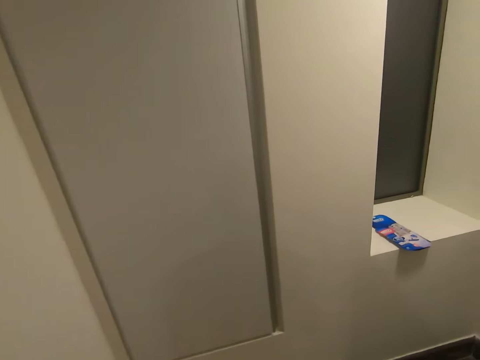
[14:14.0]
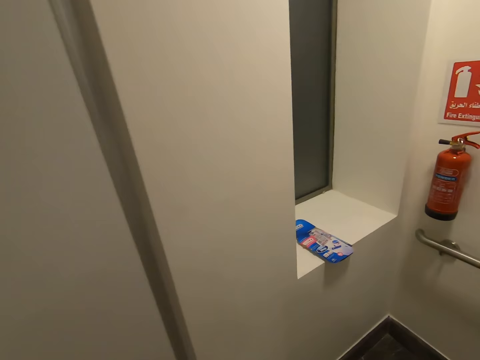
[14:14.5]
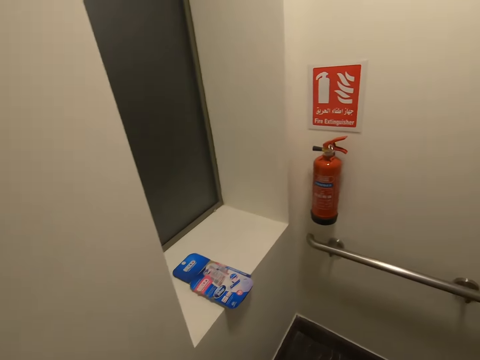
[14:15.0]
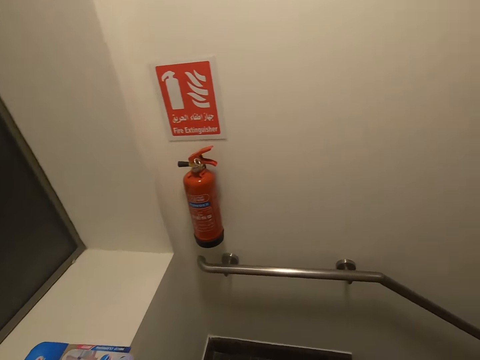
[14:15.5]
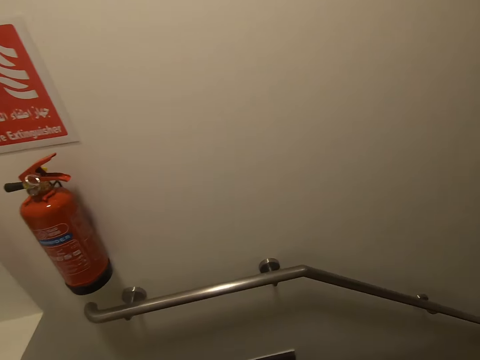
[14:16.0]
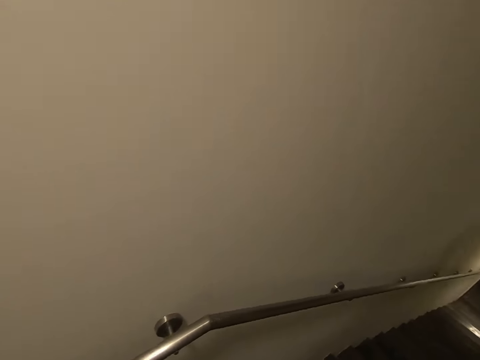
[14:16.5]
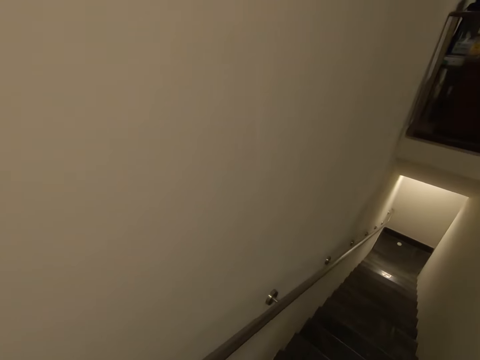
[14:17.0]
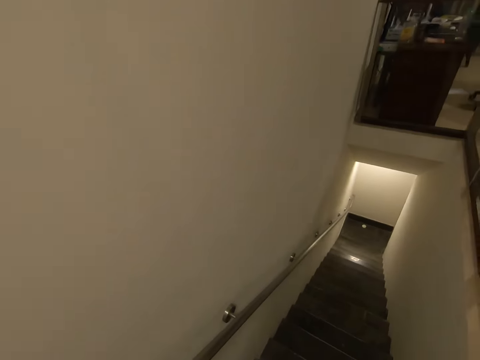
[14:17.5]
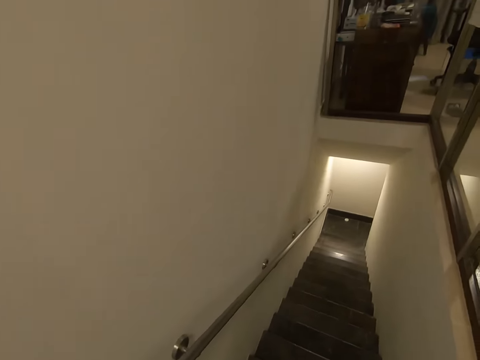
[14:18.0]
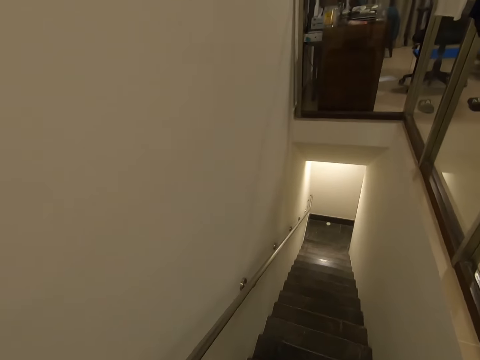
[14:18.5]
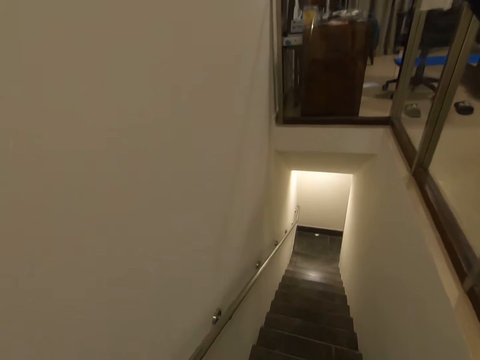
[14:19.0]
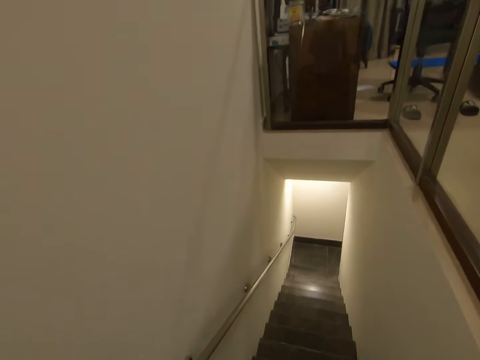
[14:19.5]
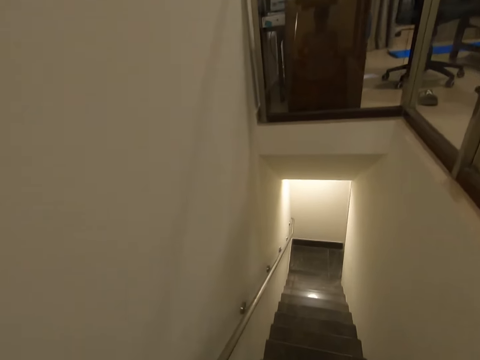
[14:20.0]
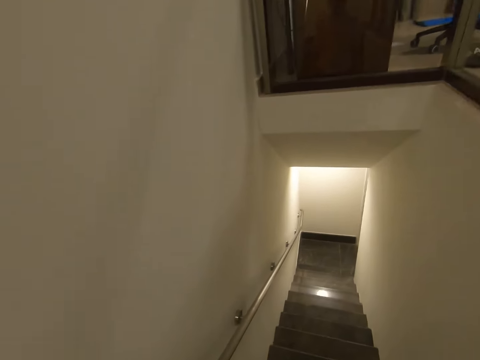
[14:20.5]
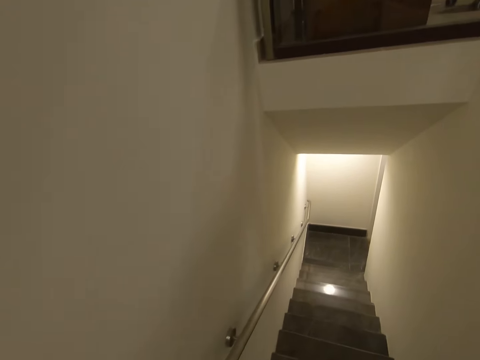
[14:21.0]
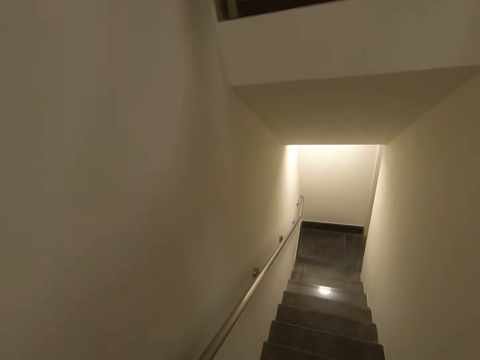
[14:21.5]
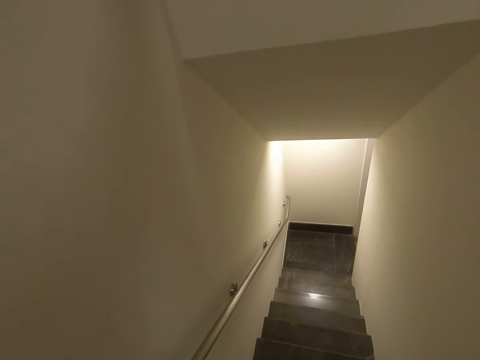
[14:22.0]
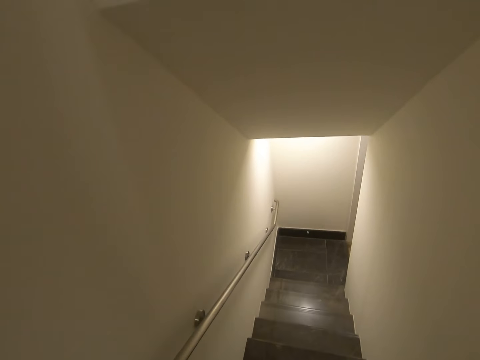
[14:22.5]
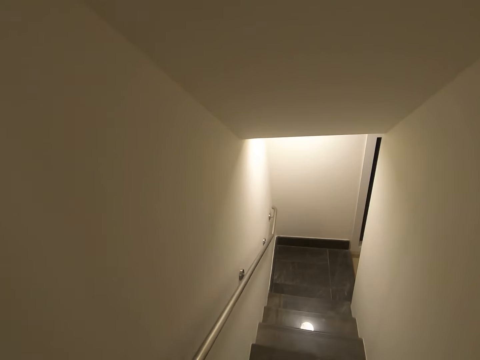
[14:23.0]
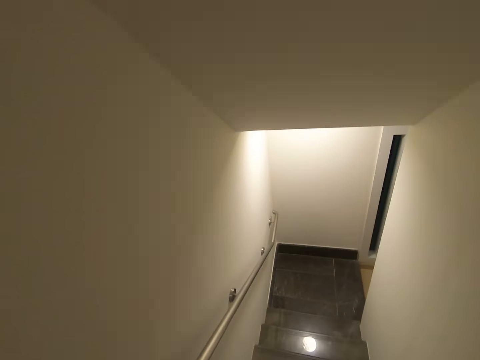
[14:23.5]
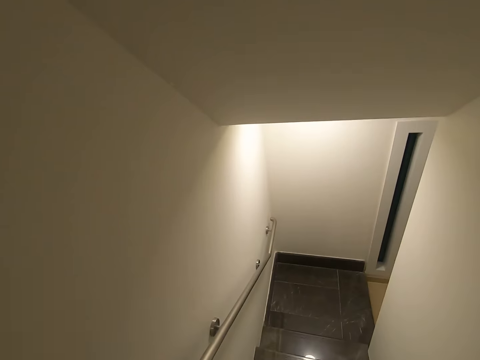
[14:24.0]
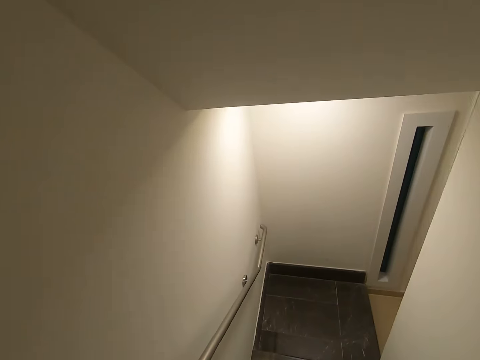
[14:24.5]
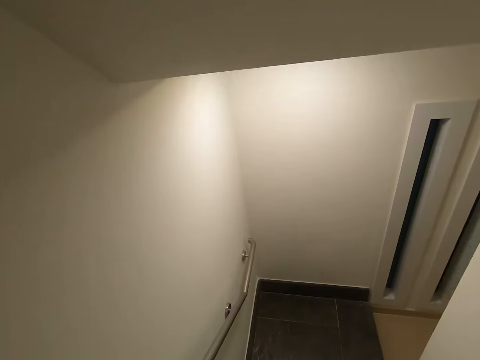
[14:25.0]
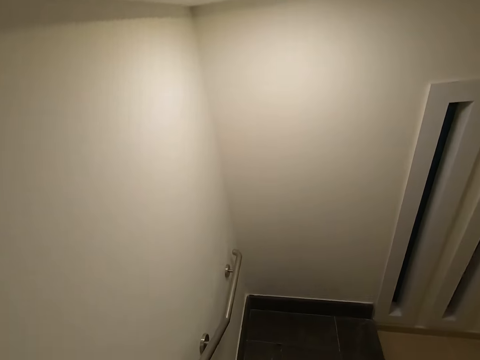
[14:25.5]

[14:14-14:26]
The camera wearer walks down a staircase.

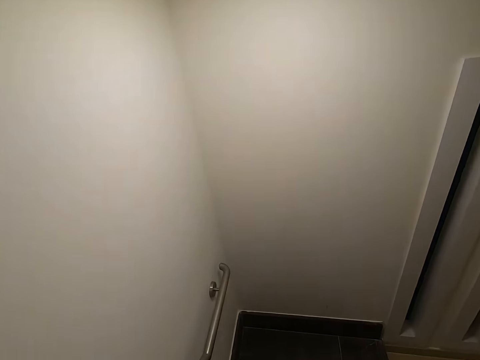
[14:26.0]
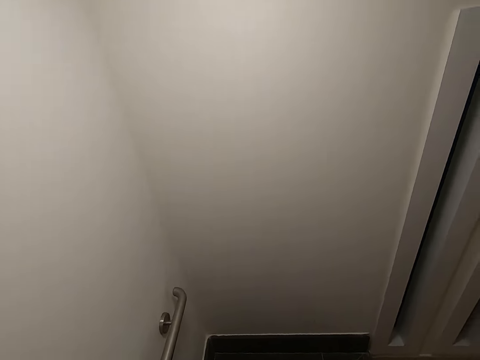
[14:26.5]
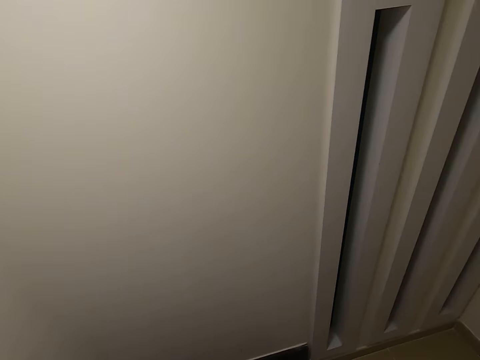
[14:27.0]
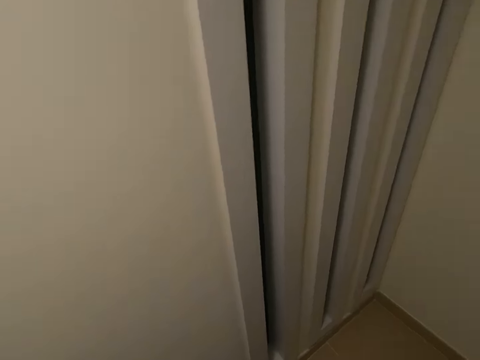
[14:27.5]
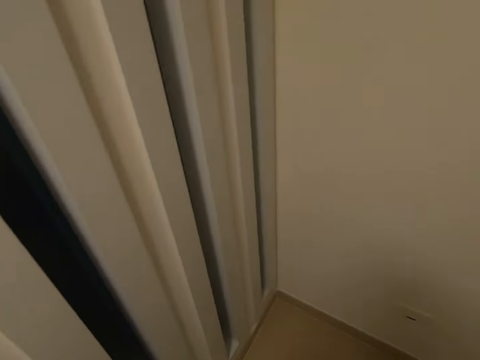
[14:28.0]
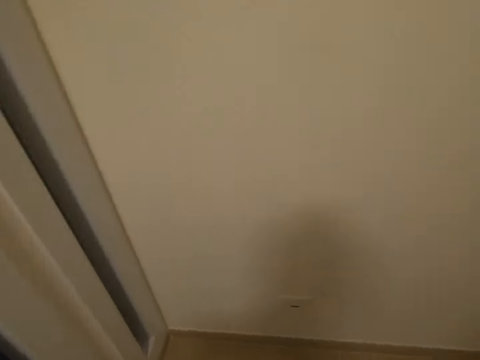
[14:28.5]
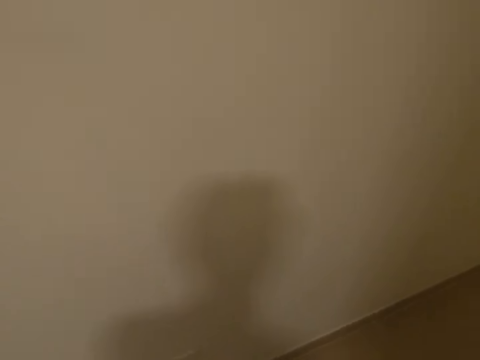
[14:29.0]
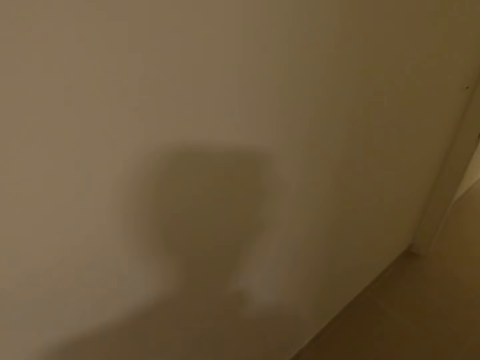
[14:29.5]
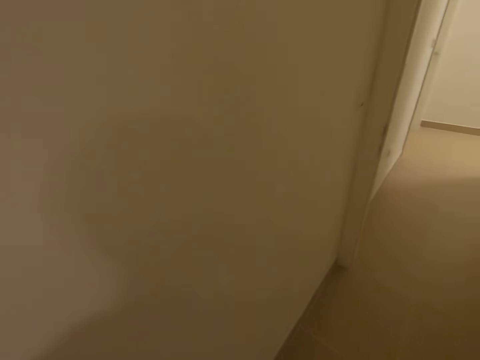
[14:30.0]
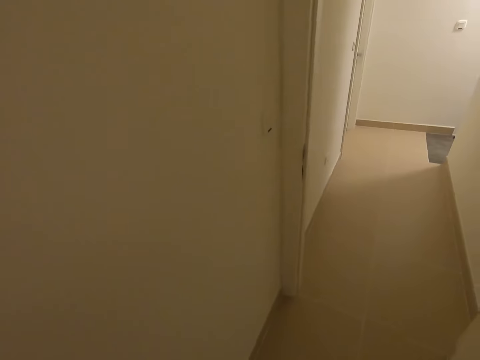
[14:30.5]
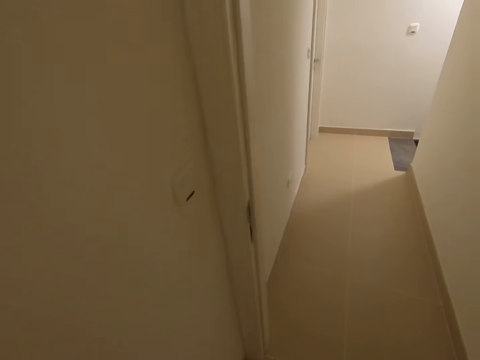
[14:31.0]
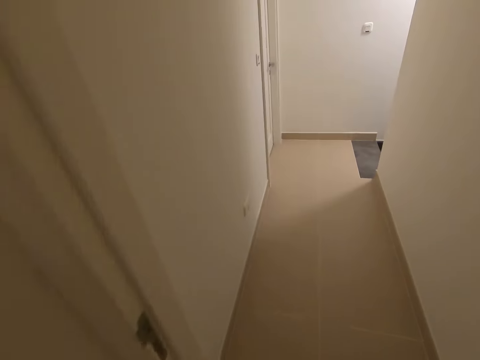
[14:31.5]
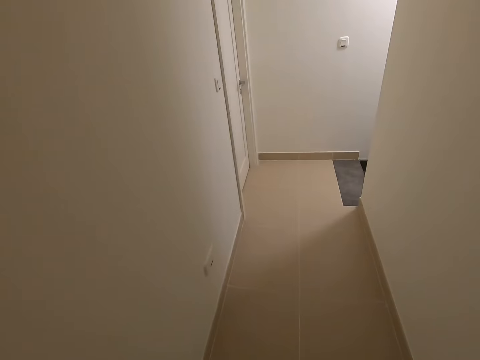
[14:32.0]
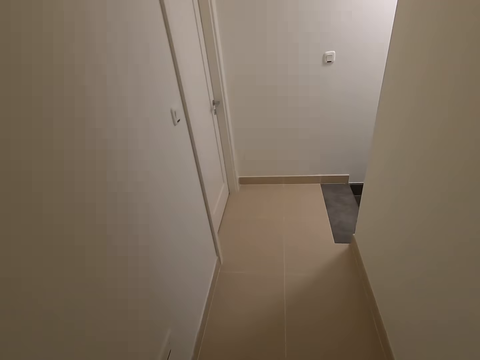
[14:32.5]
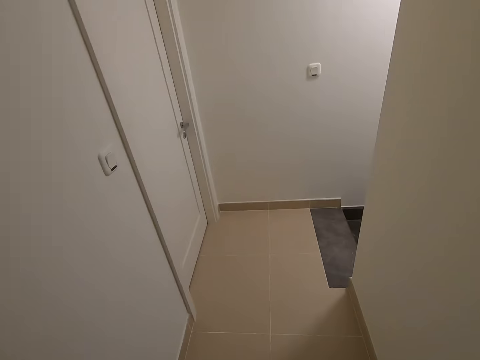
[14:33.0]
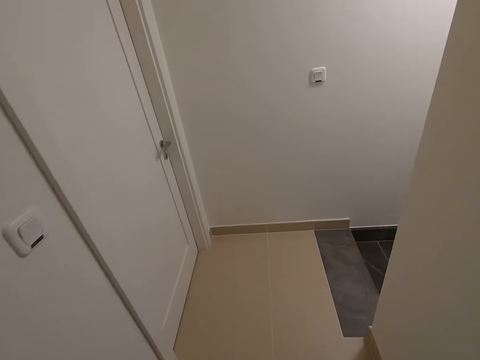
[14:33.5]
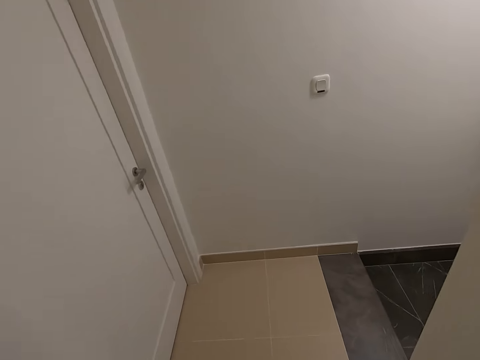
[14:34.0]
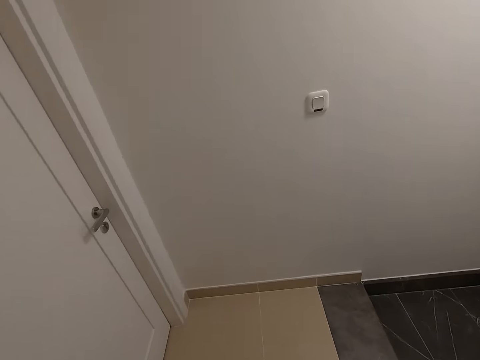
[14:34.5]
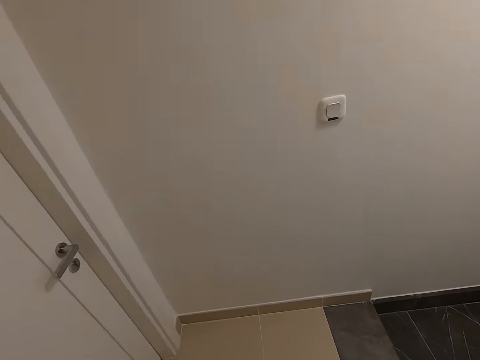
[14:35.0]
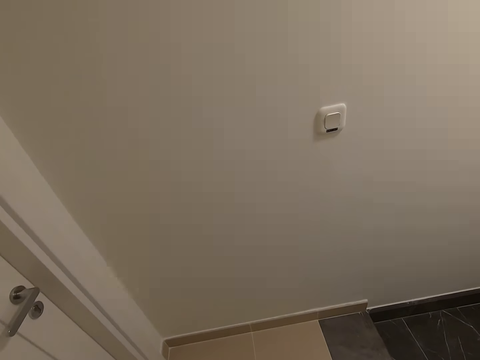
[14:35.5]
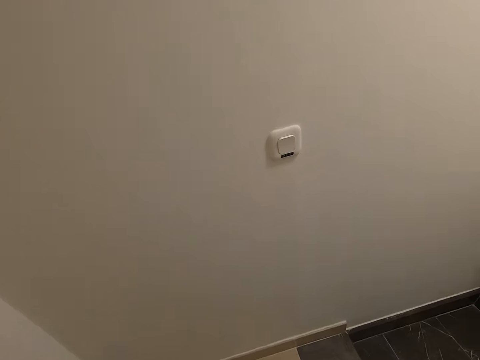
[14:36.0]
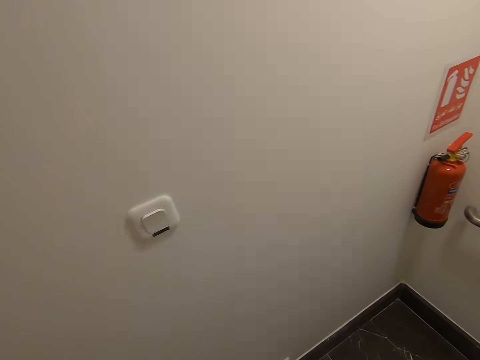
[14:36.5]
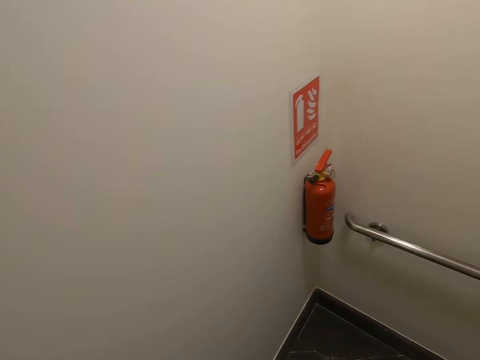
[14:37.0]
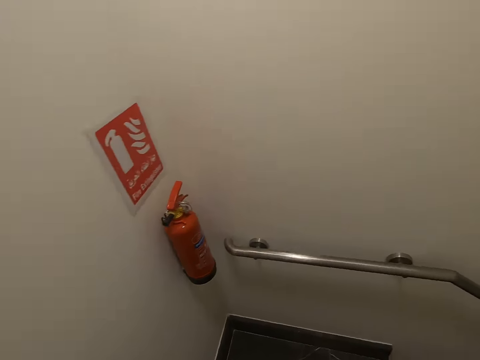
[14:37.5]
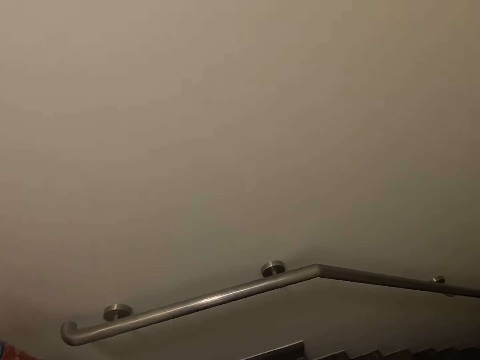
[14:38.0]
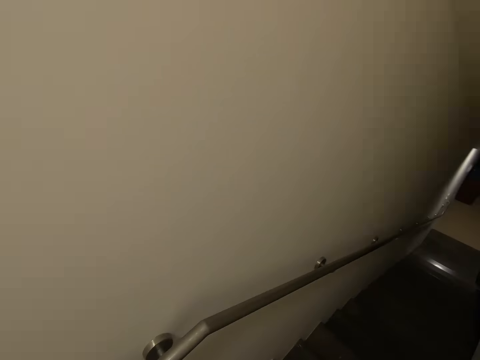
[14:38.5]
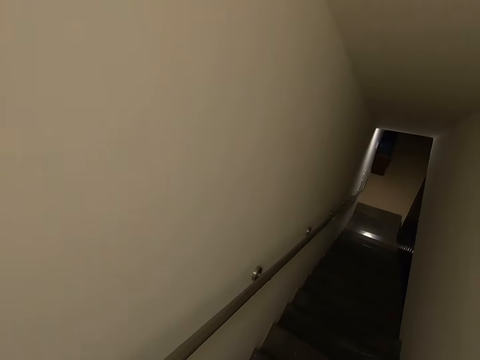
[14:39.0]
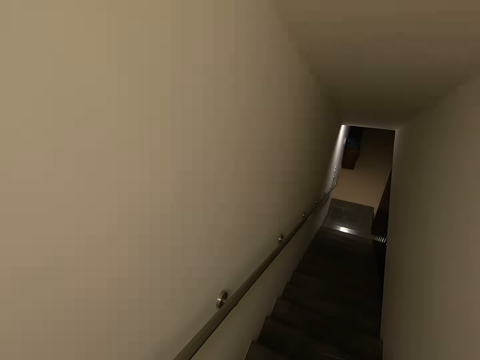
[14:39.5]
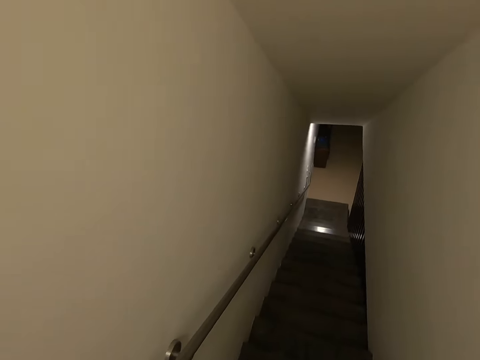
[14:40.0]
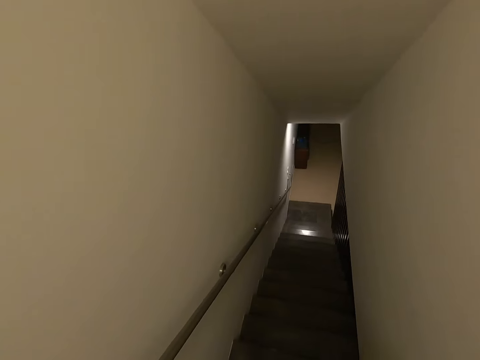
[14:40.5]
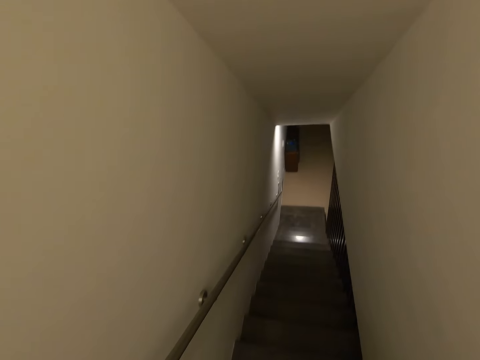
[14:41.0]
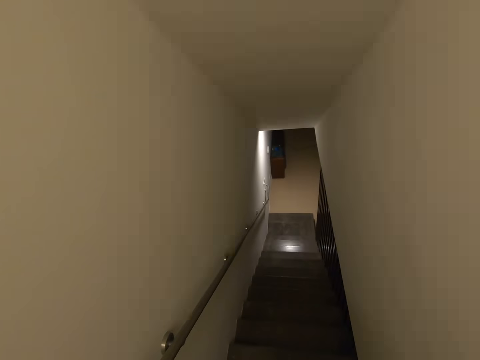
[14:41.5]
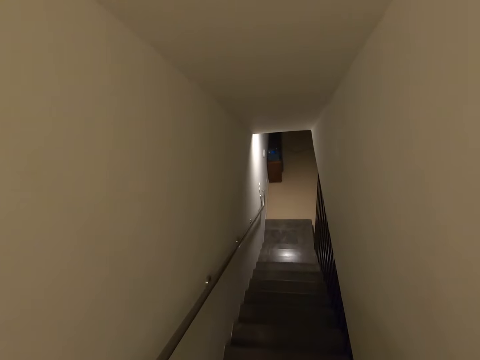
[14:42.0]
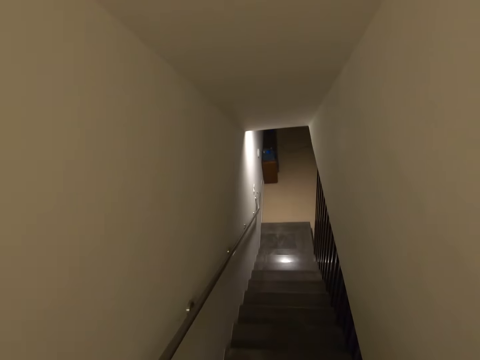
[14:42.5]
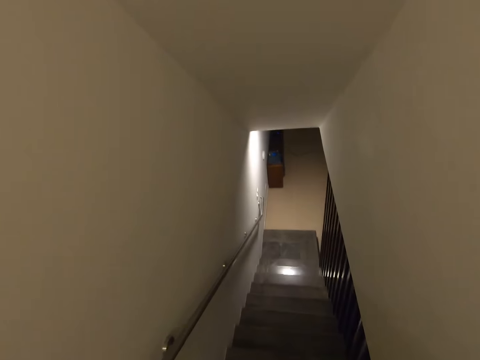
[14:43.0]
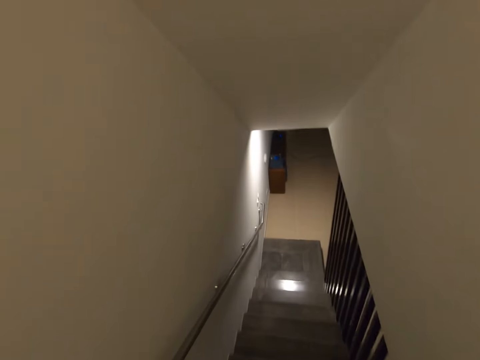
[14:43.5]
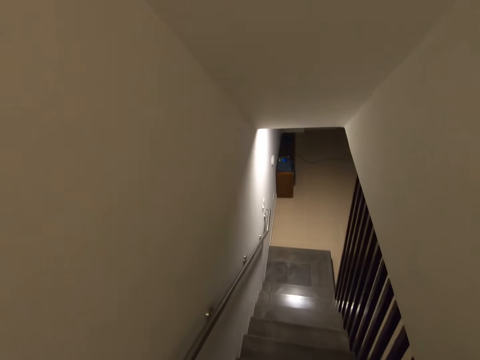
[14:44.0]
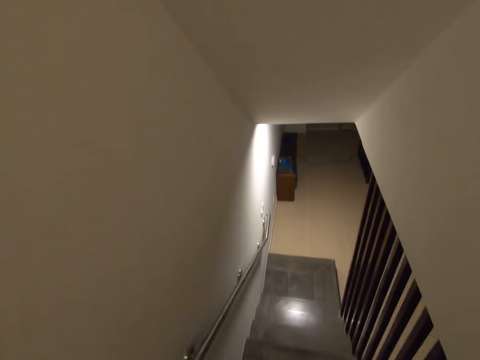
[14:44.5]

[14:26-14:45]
The camera wearer turns towards a wall. They walk toward the light switch. They walk towards a second fire extinguisher. They walk down the staircase.
